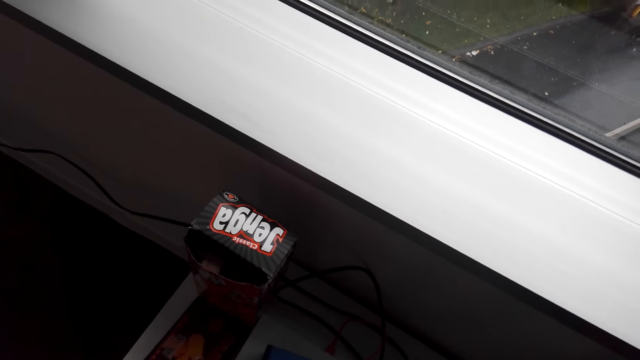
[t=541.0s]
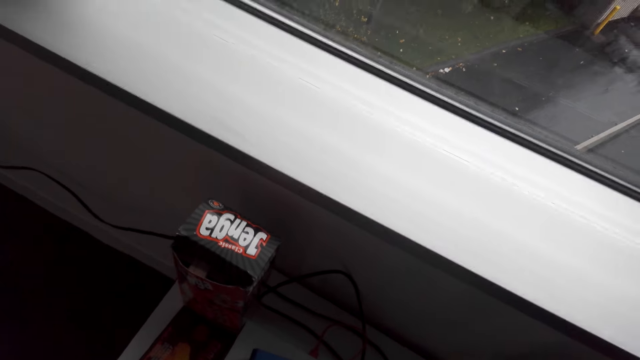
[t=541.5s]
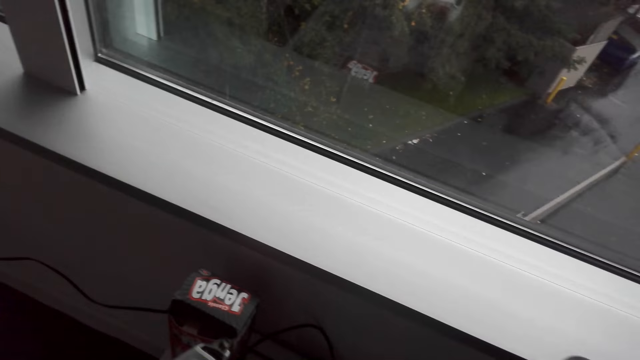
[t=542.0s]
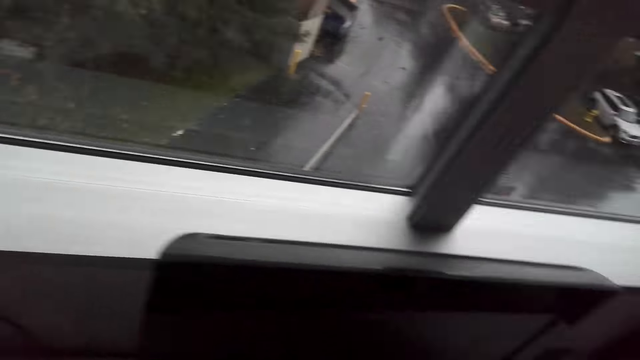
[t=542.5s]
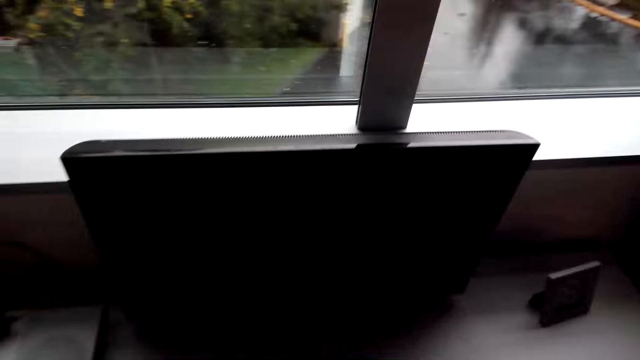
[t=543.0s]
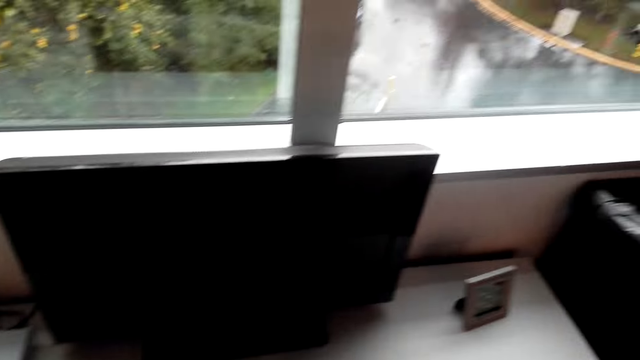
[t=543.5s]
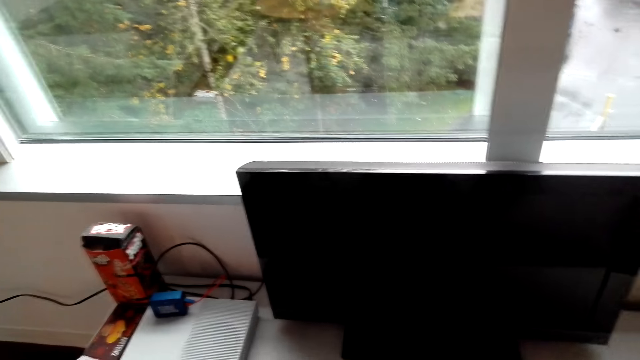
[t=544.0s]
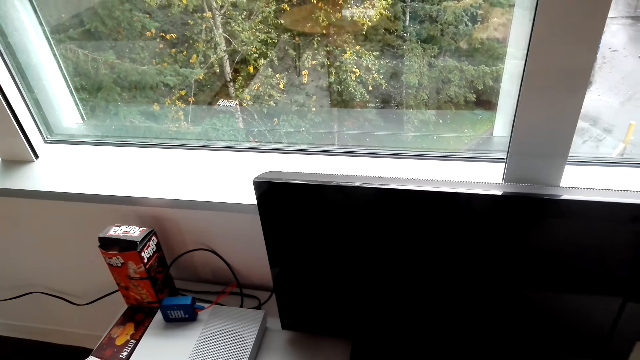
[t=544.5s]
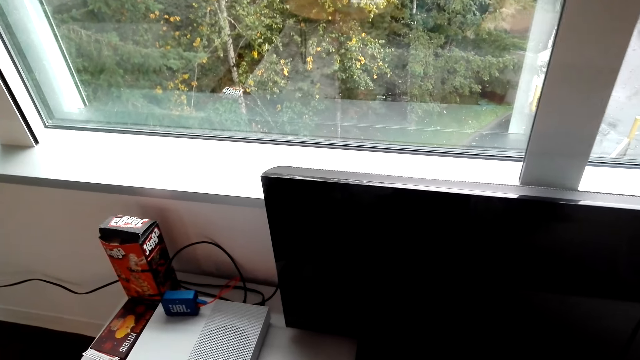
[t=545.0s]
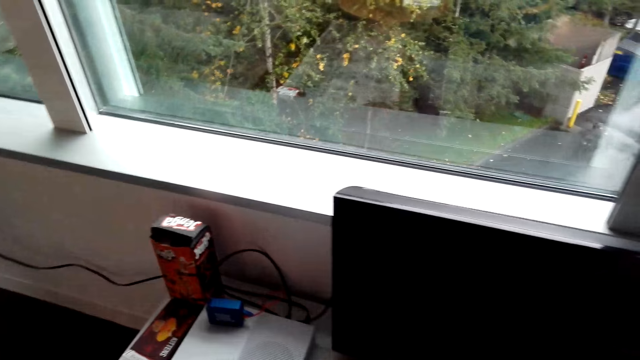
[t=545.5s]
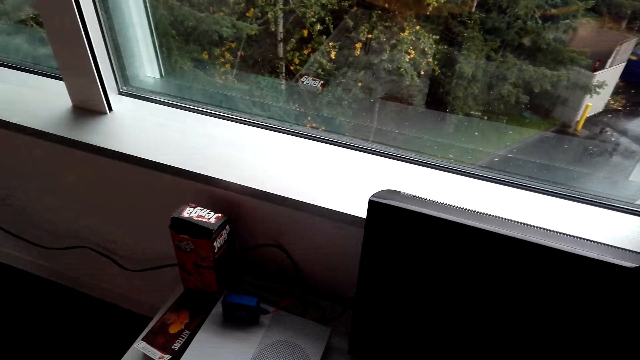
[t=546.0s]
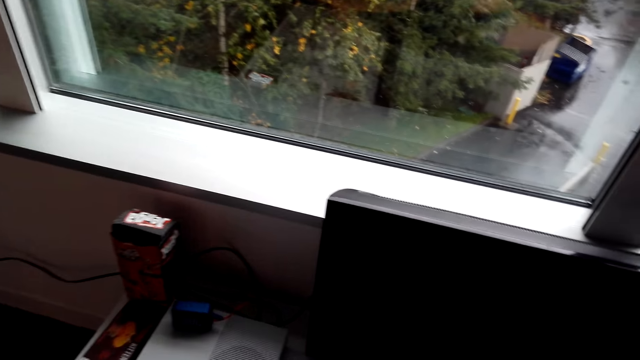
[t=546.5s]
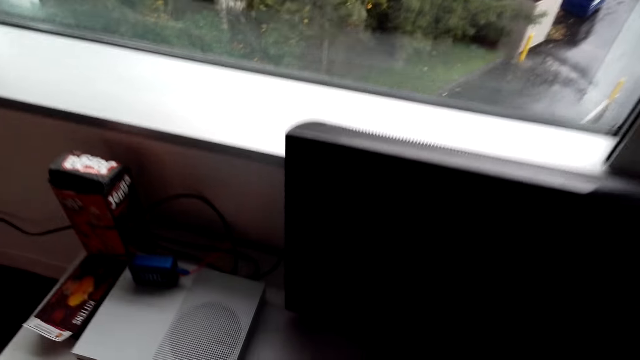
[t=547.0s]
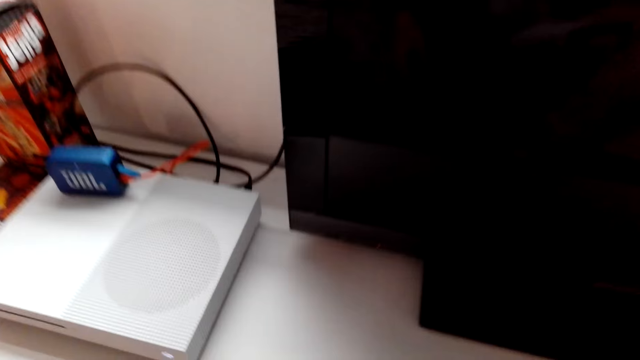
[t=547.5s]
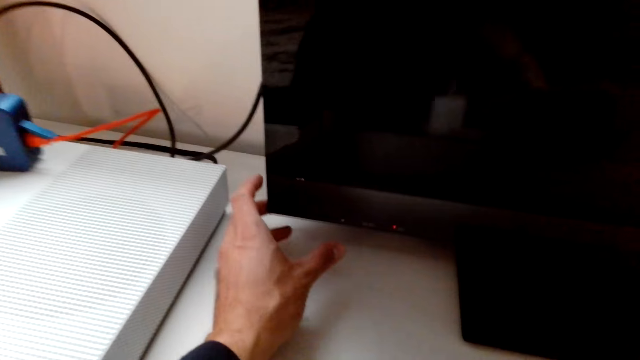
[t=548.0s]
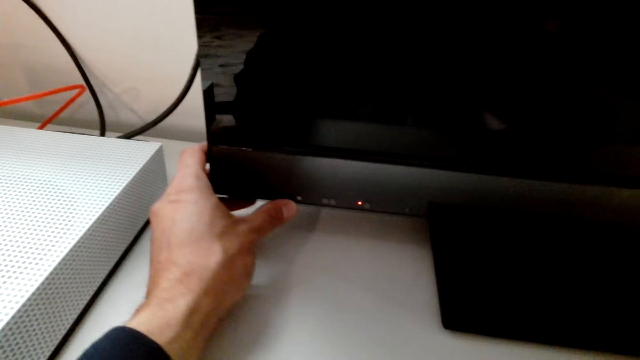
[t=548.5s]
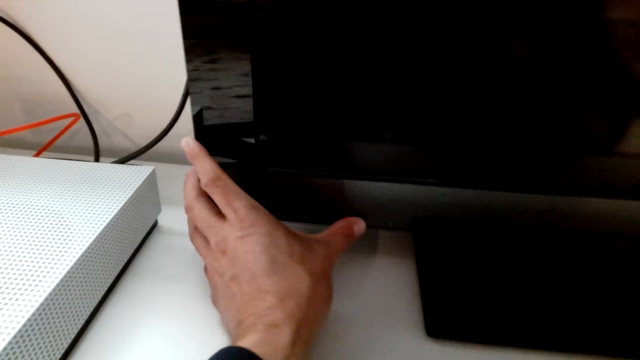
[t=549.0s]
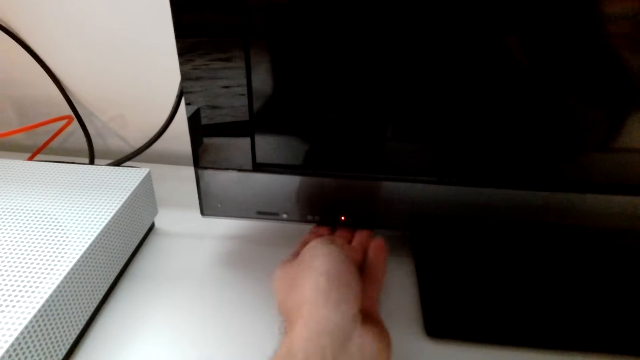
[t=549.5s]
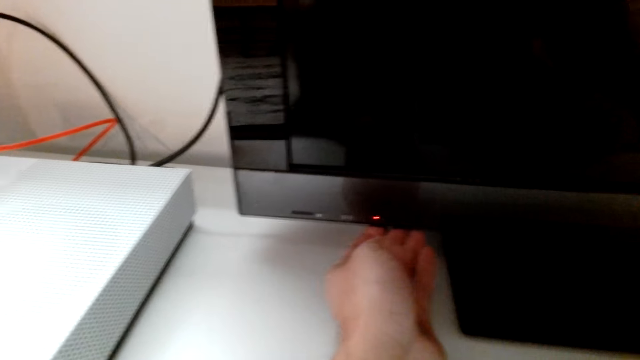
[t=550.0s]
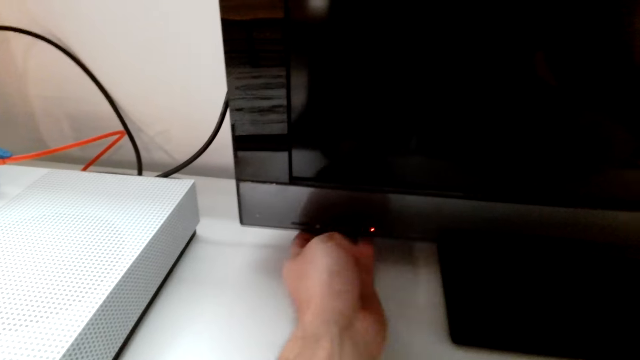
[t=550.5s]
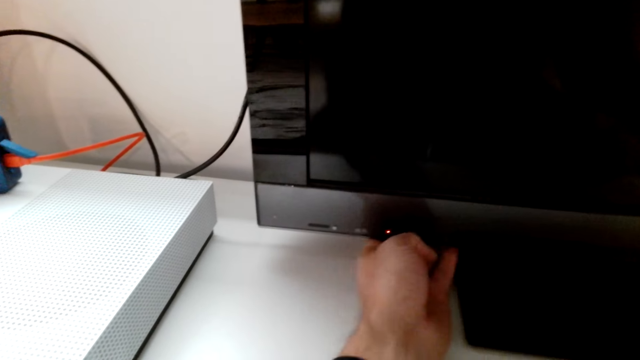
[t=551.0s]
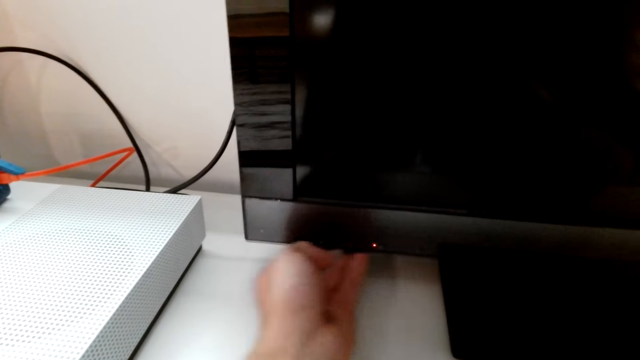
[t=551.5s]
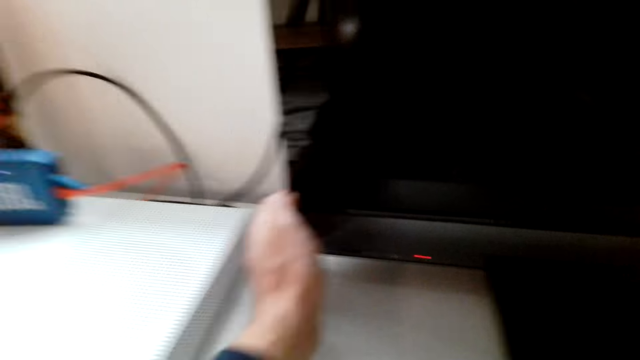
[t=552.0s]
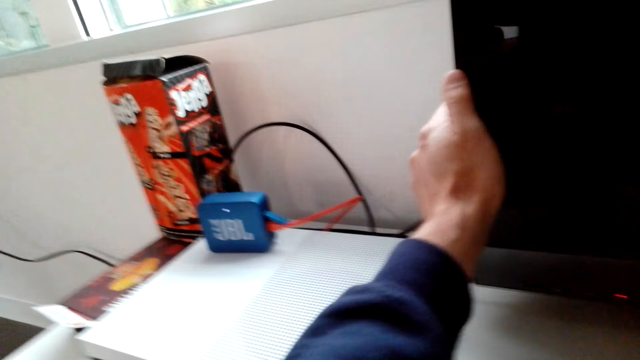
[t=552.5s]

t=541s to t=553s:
The camera wearer switches on the television.

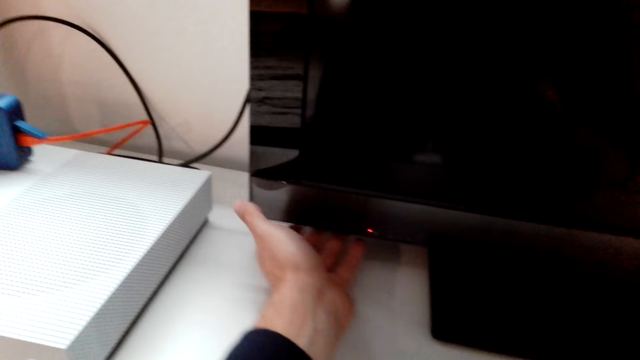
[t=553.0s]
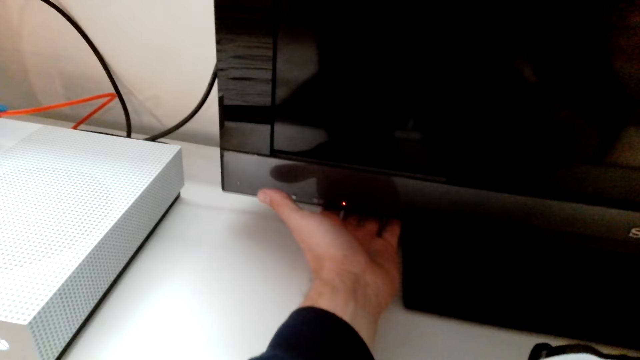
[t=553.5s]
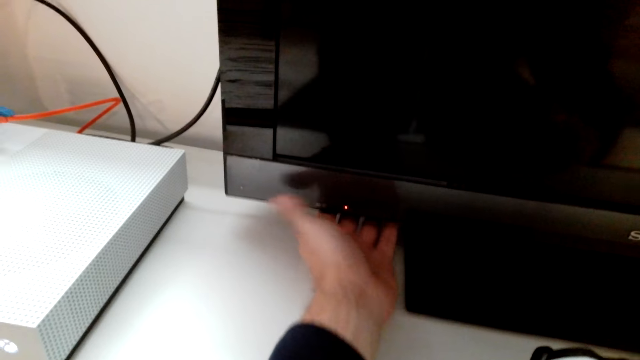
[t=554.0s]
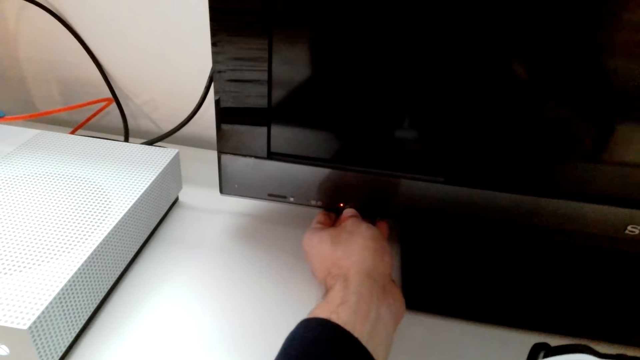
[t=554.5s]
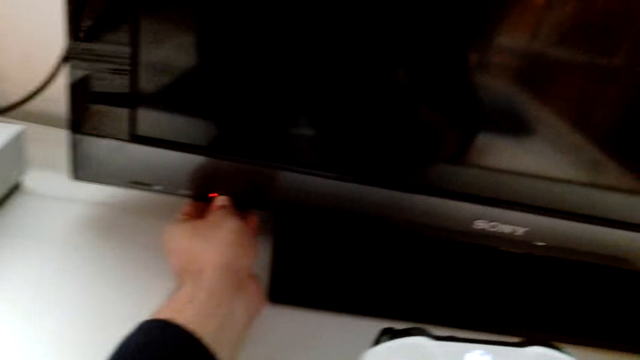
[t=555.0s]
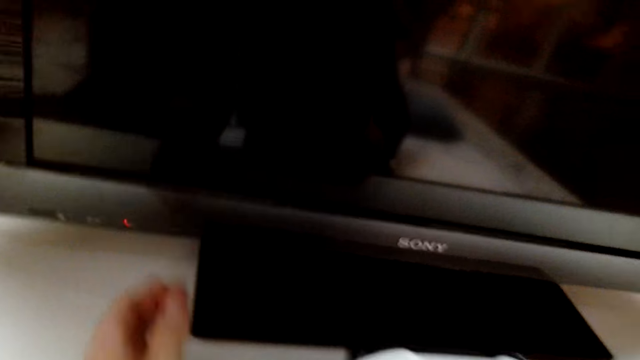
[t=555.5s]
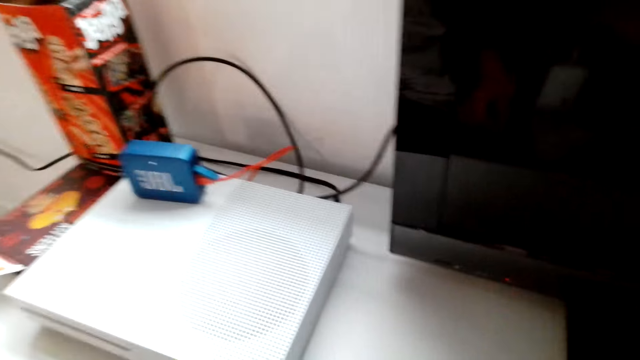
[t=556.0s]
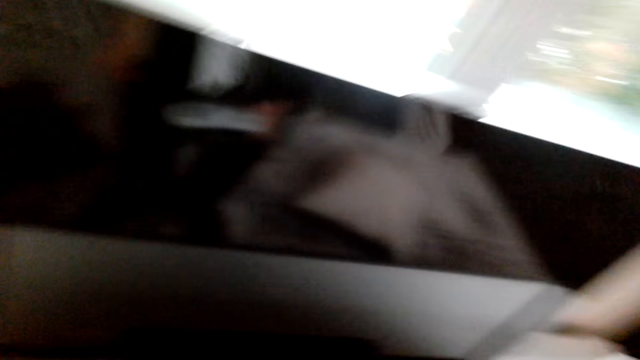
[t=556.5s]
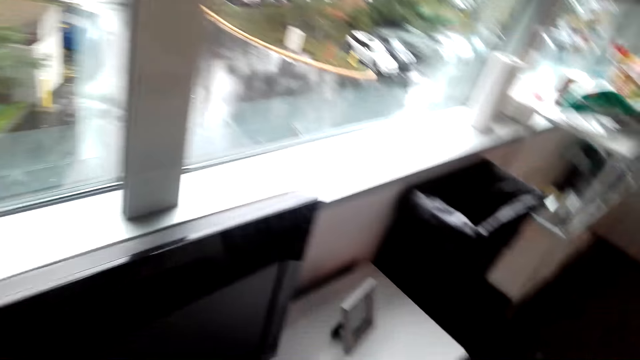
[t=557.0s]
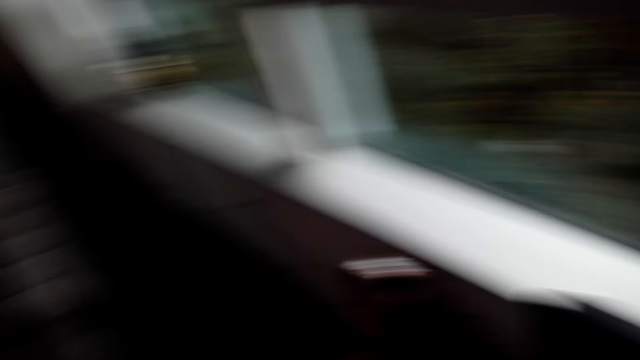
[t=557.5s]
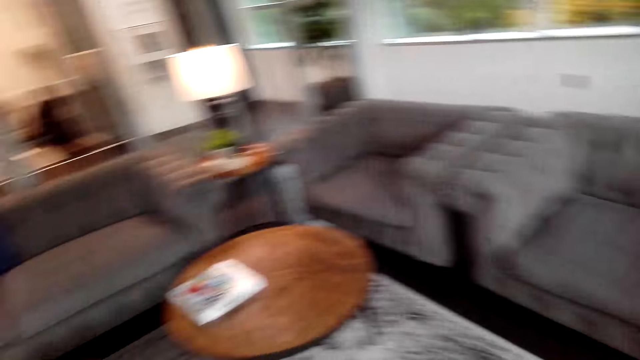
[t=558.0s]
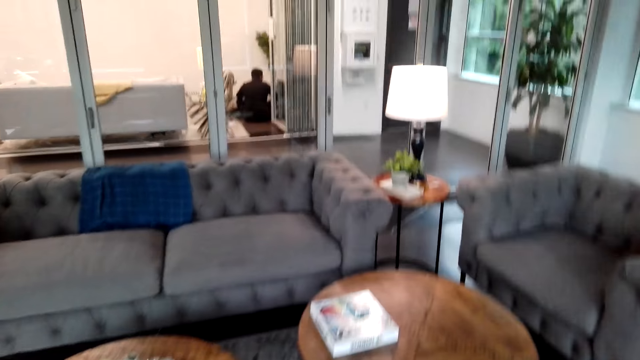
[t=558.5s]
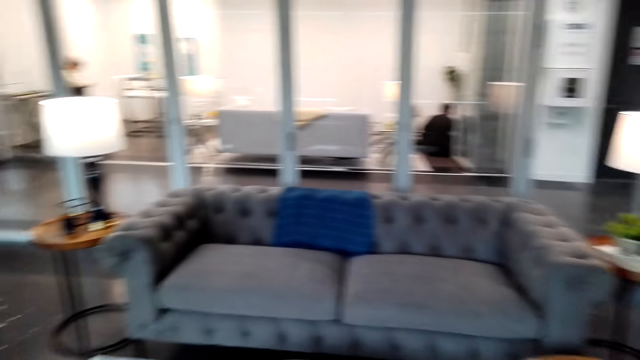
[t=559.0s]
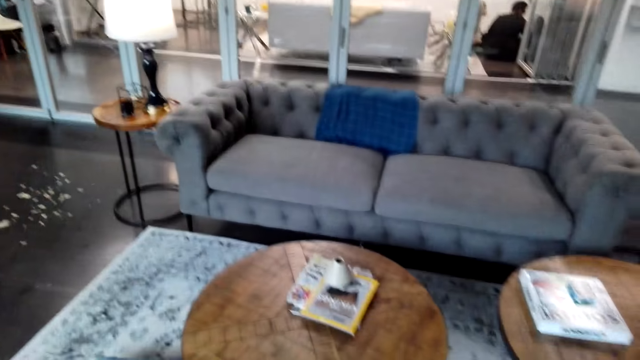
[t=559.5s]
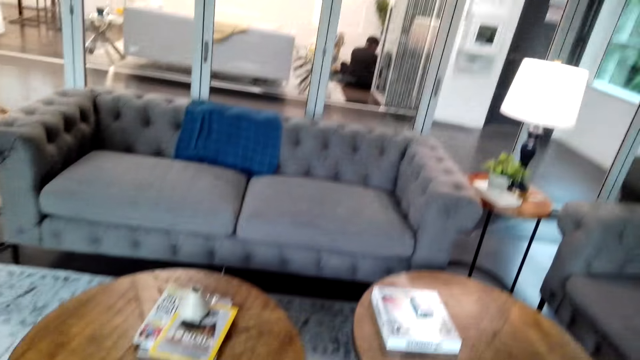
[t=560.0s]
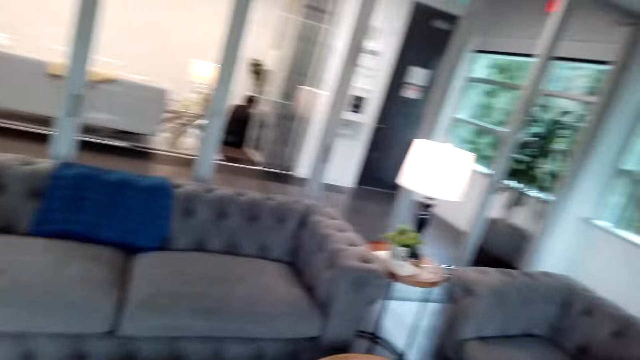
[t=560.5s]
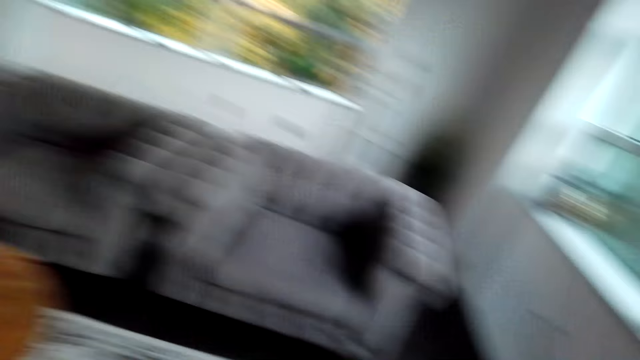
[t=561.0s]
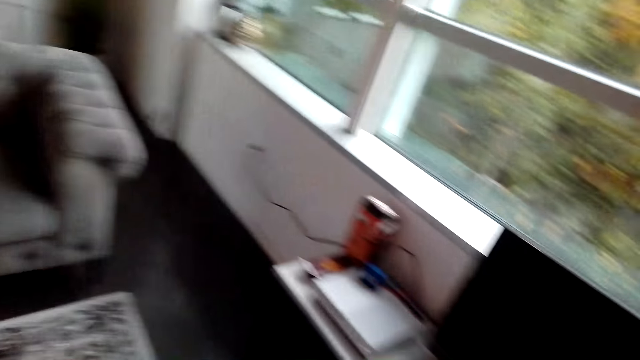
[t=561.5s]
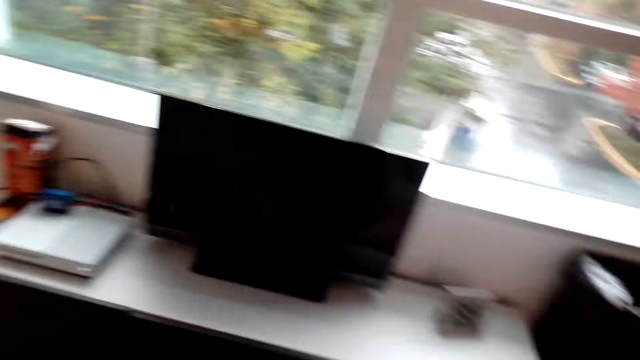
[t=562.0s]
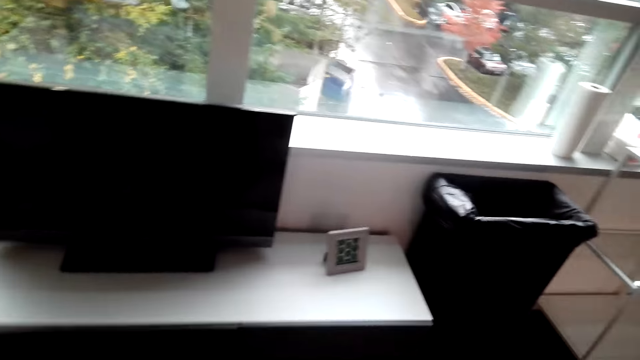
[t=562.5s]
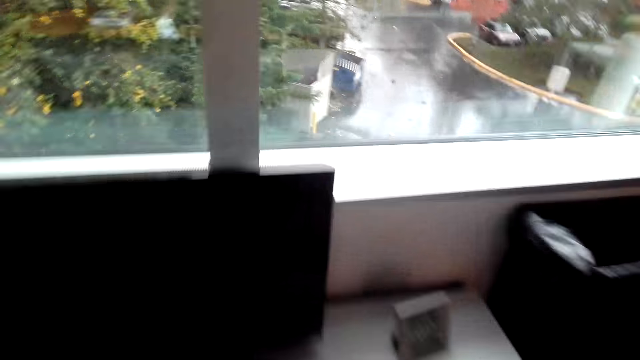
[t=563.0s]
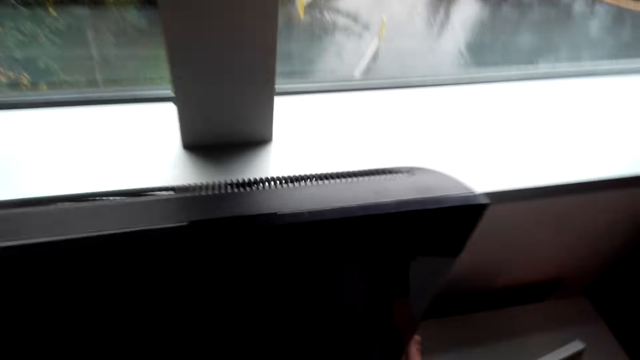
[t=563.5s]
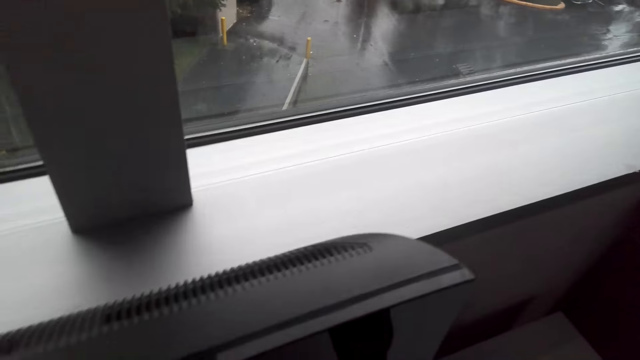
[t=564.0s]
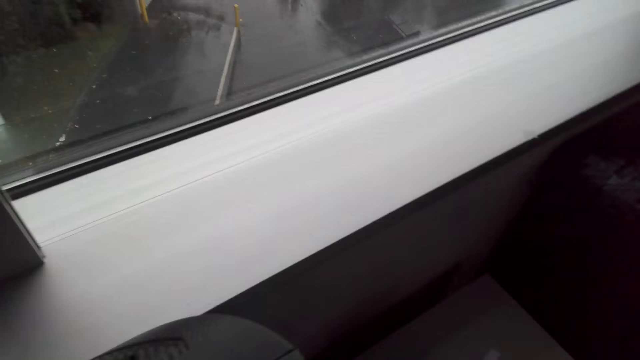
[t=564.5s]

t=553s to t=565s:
The camera wearer looks around and walks around the room. A man sits in the other room. The camera wearer switches on the television.
